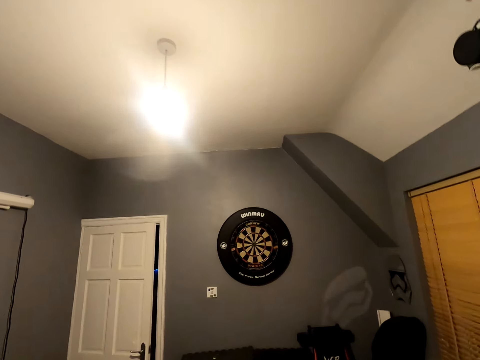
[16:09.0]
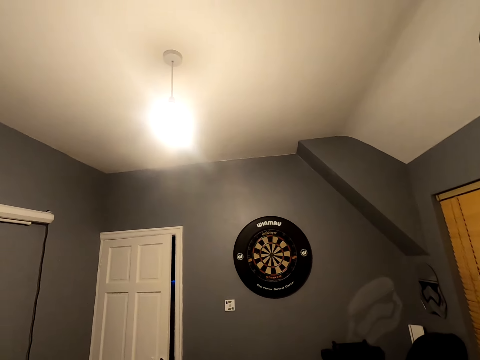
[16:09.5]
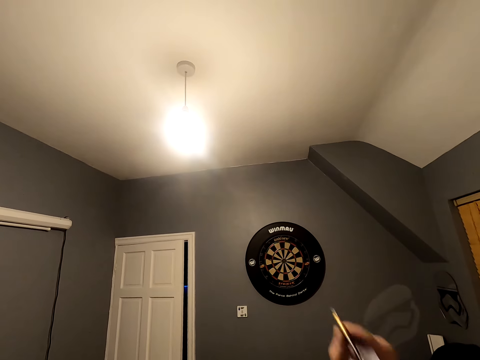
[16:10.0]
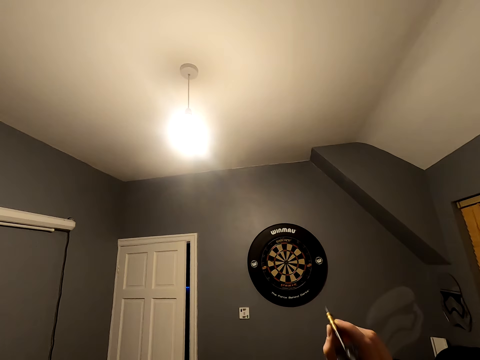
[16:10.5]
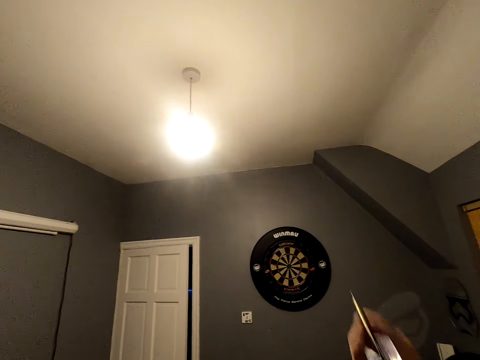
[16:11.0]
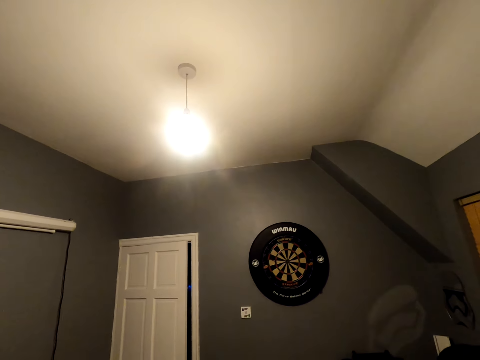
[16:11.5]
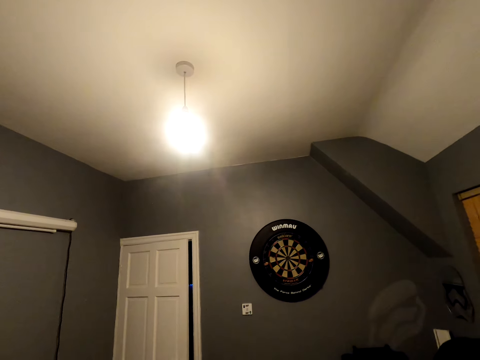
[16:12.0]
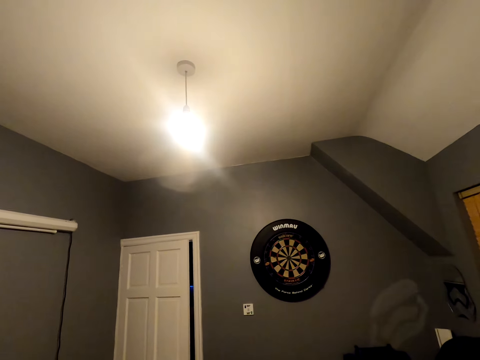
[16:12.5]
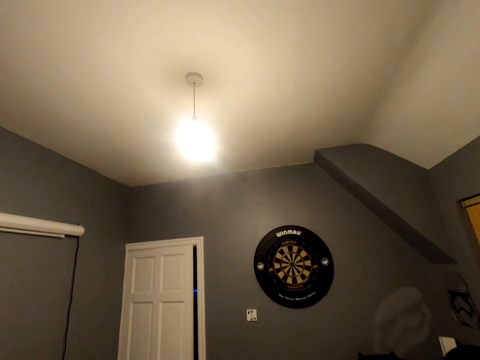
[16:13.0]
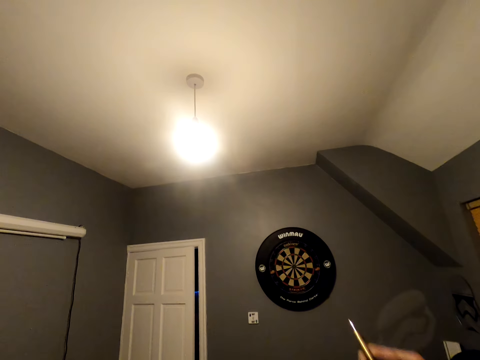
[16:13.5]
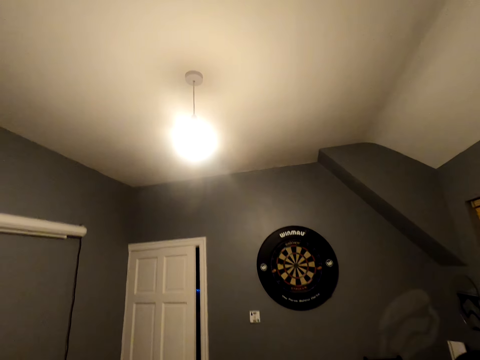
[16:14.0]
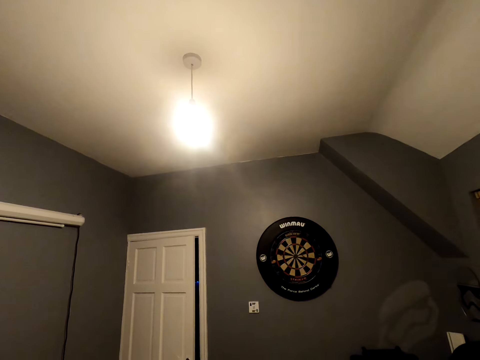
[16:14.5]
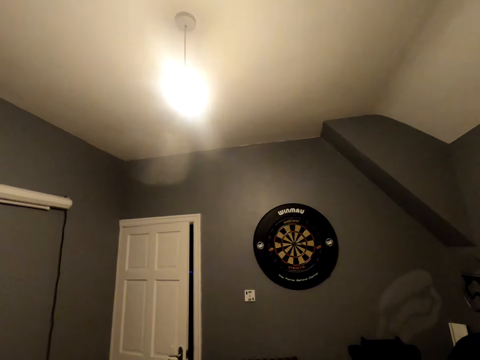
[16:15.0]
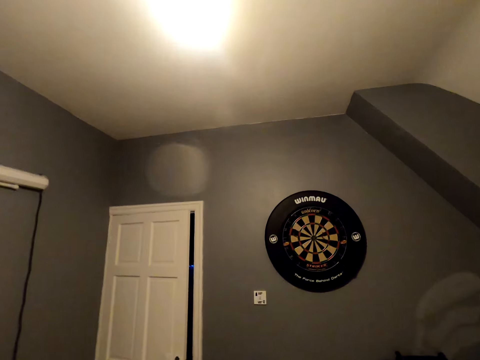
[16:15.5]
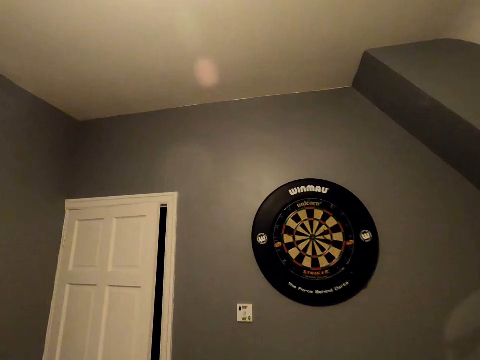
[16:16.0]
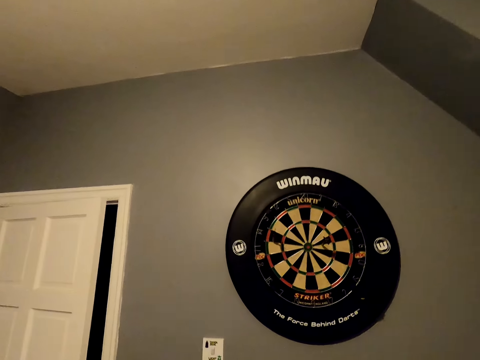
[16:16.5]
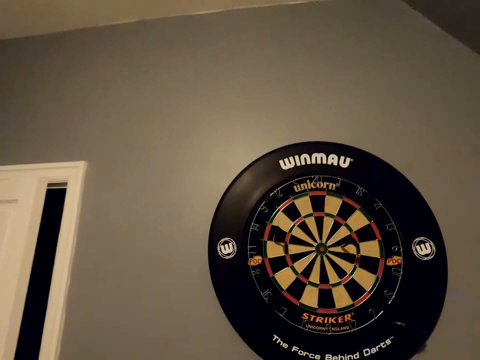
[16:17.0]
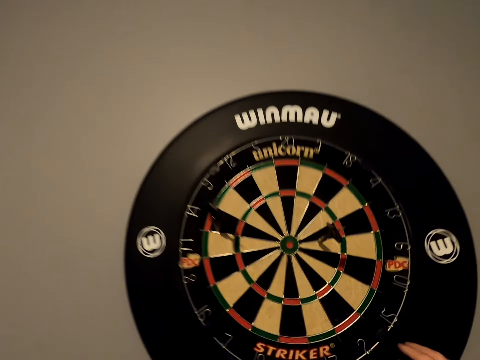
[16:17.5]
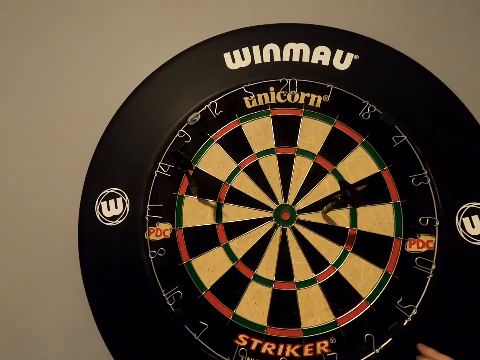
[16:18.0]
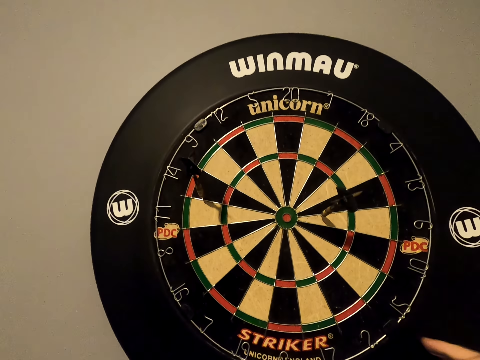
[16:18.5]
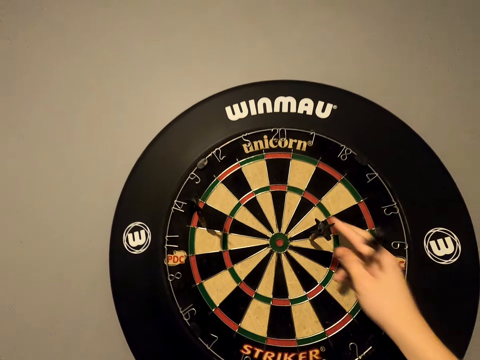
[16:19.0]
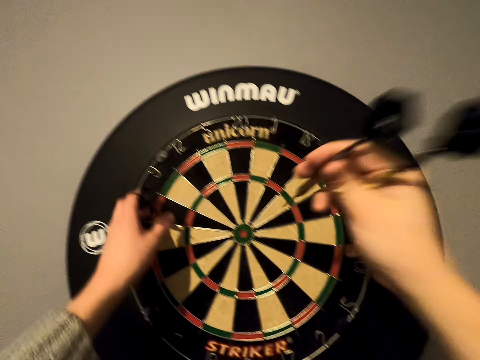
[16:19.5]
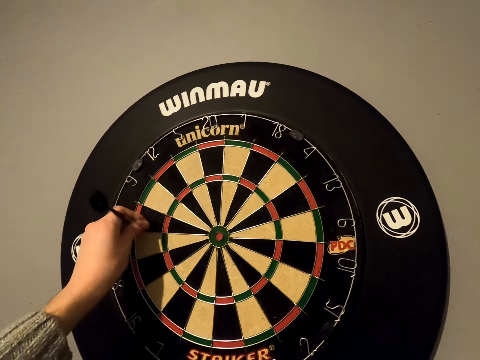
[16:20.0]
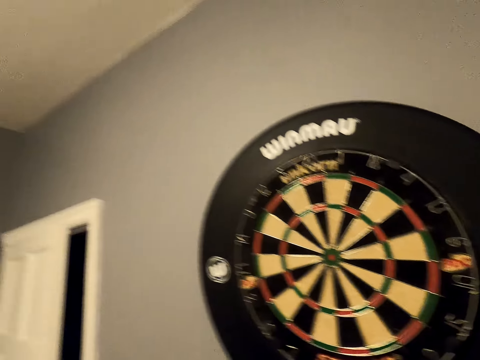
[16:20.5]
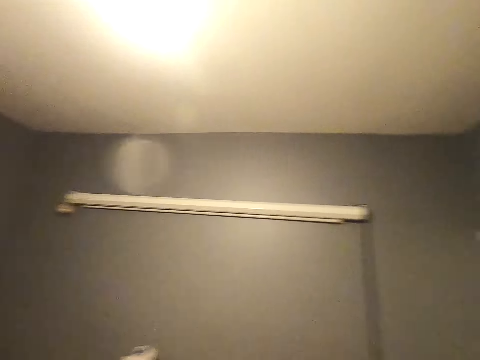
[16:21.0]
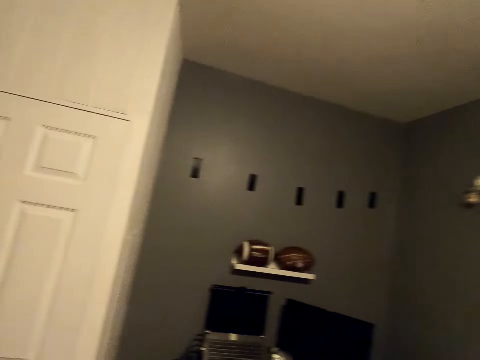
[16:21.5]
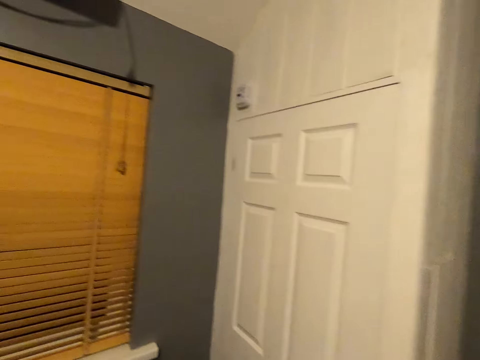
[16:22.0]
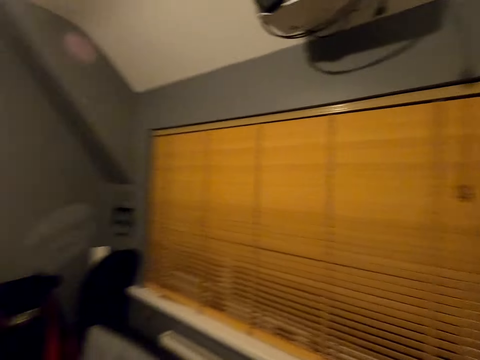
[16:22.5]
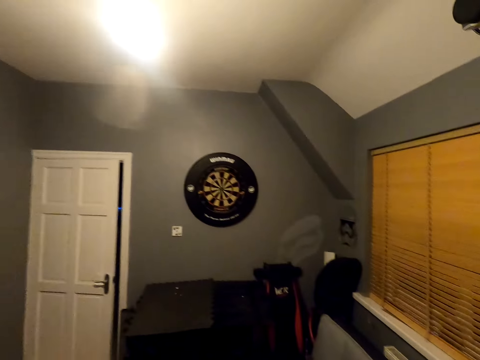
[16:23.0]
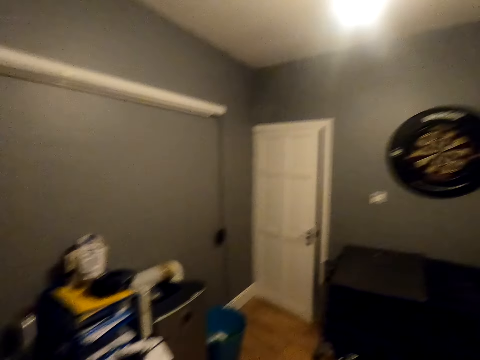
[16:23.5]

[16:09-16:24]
The camera wearer positions the dart. They throw the soft tip darts. They walk close to the dartboard and look at the dartboard. They pick up the soft tip darts. They walk in the room and turn around.

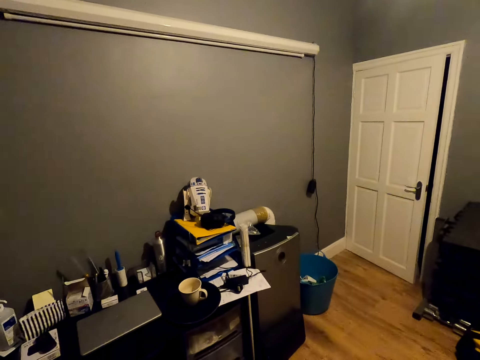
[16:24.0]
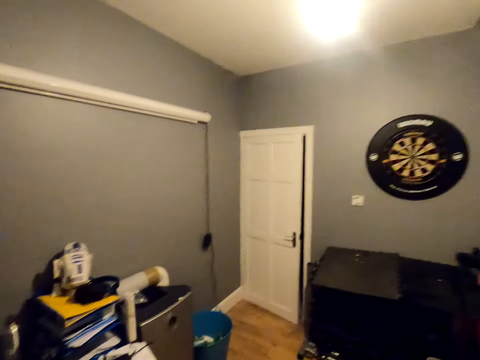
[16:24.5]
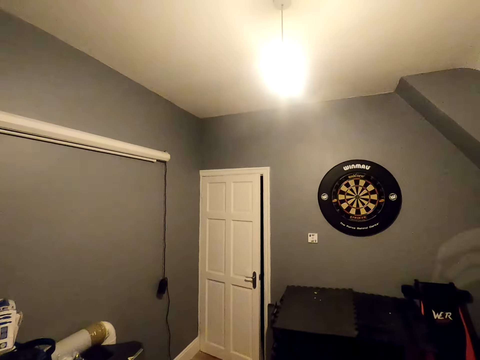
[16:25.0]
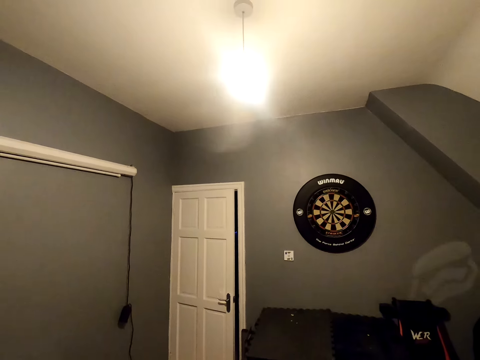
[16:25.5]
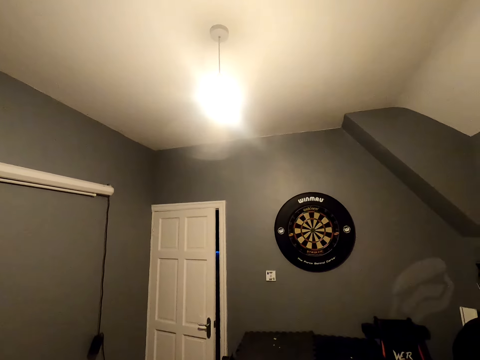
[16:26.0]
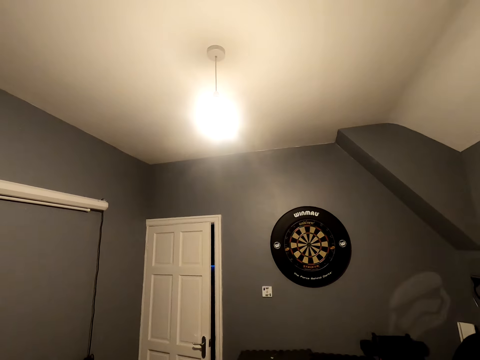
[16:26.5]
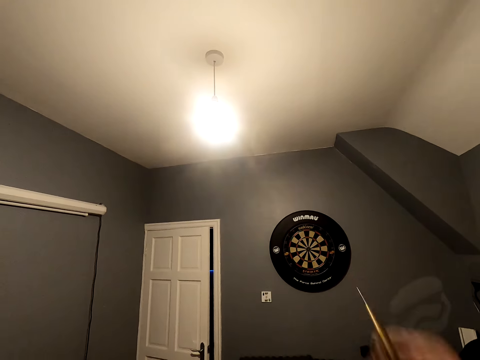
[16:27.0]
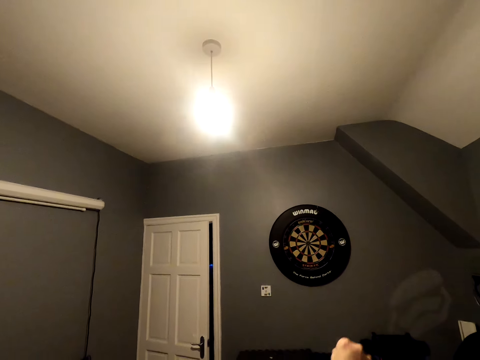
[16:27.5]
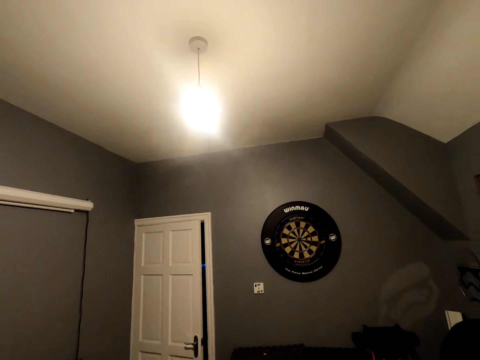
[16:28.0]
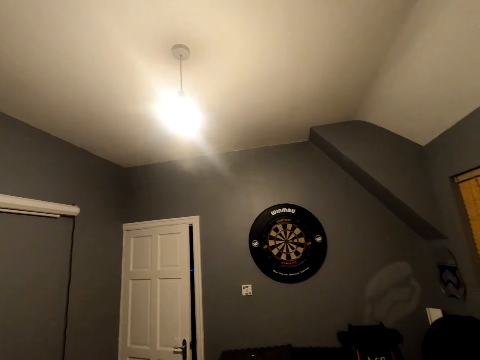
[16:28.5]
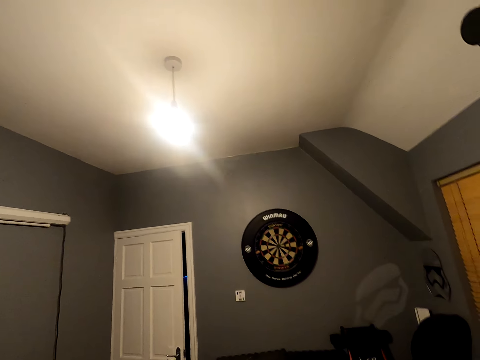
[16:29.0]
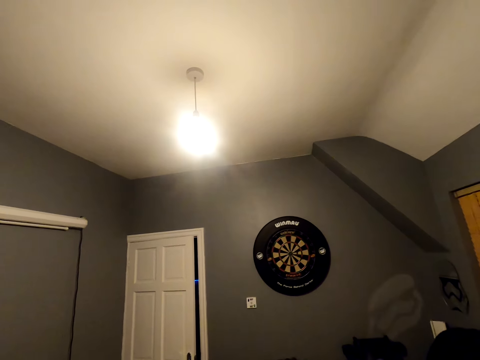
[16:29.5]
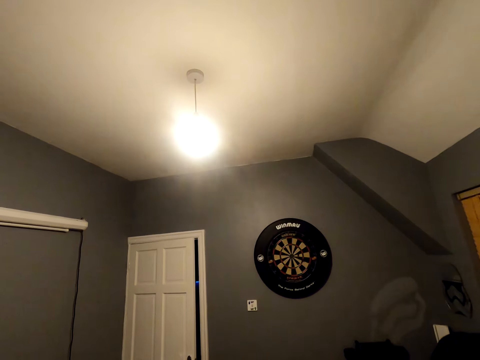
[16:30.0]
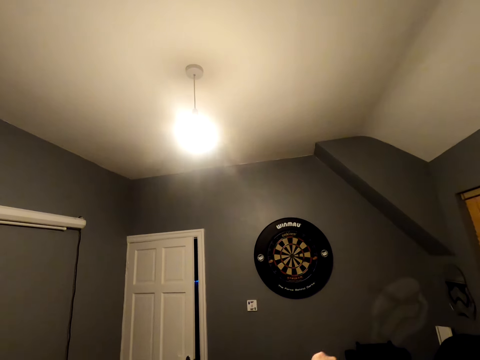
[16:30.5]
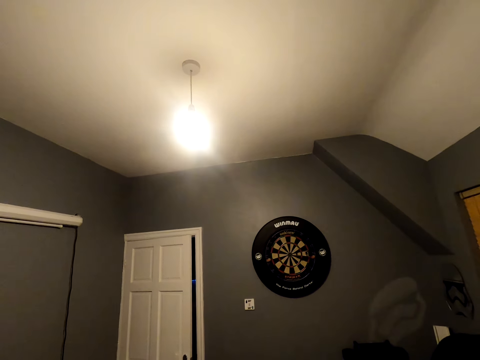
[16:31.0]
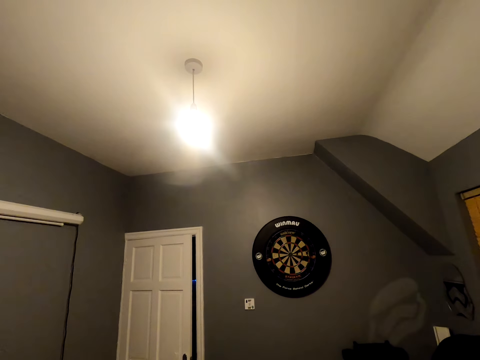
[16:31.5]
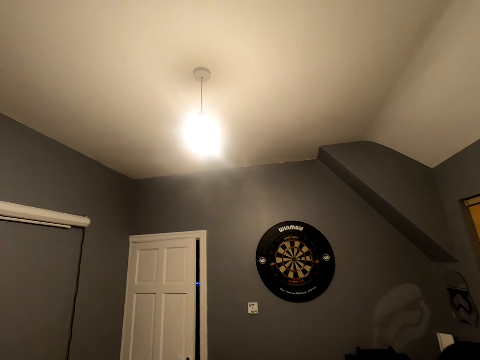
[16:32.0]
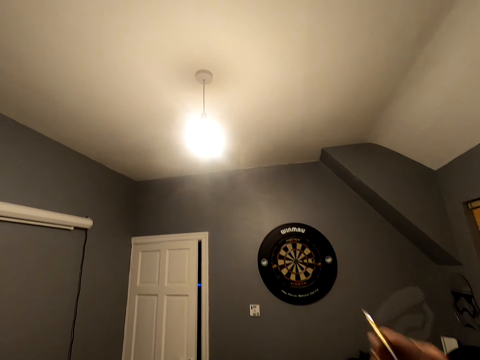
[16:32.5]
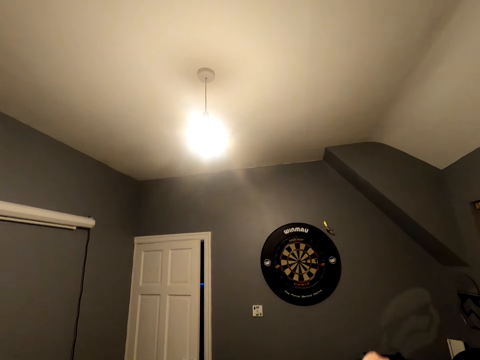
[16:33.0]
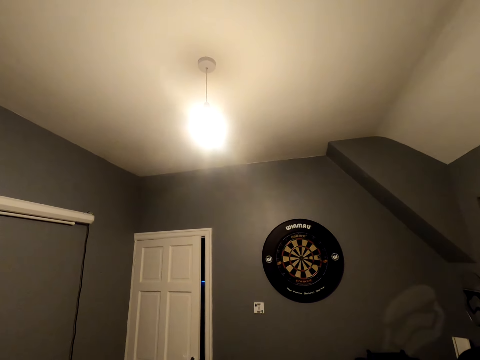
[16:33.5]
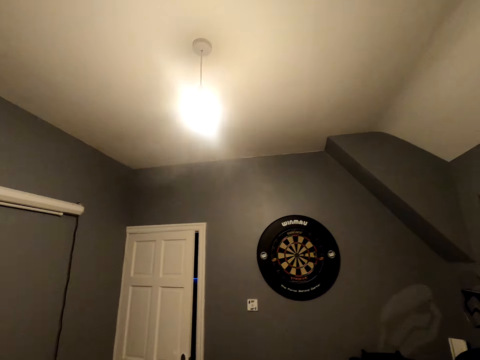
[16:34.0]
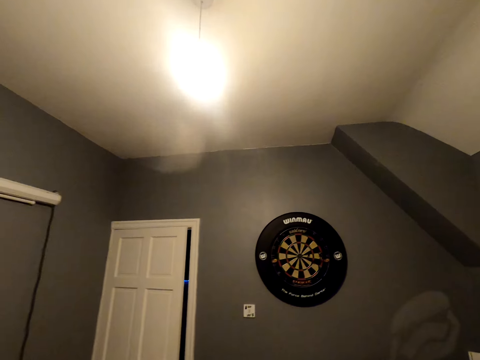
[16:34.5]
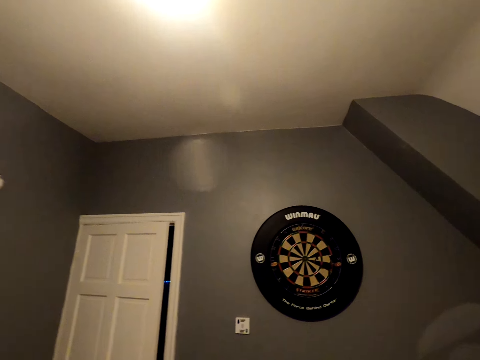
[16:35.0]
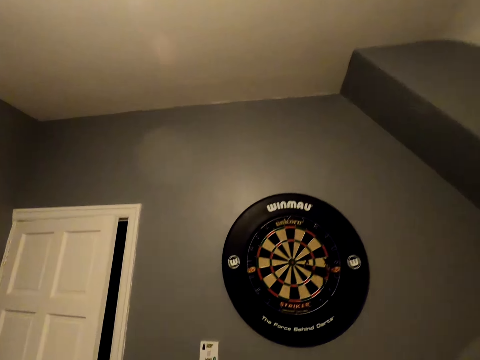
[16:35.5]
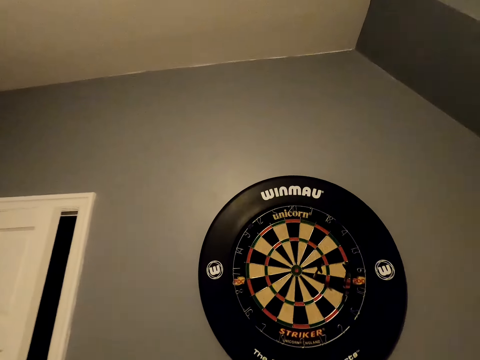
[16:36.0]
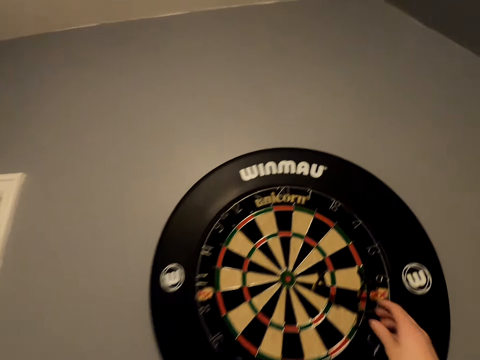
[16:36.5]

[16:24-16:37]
The camera wearer looks at the dartboard. They position the dart. They throw the soft tip darts. They position the dart and throw the dart. They walk close to the dartboard.
